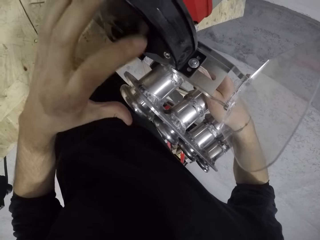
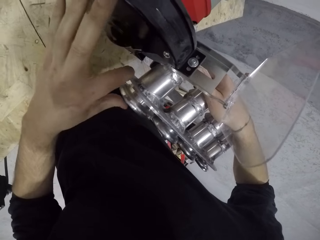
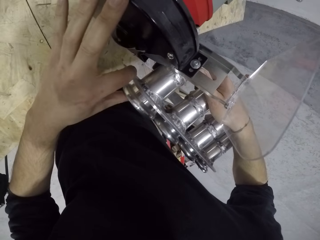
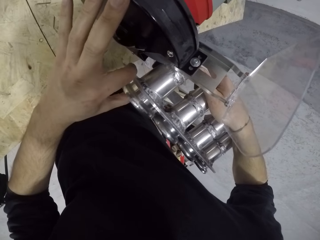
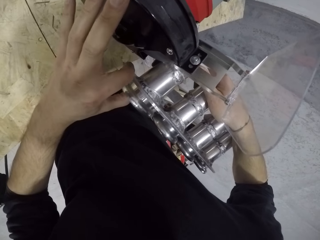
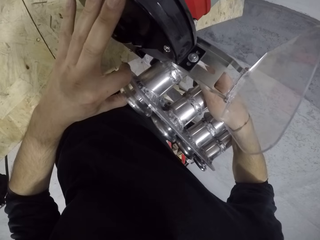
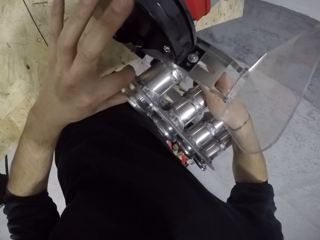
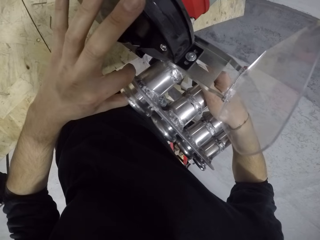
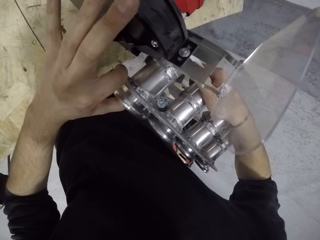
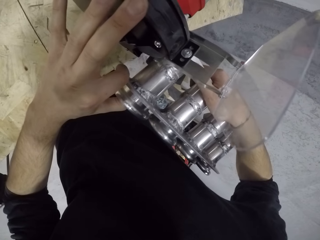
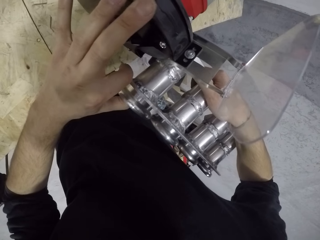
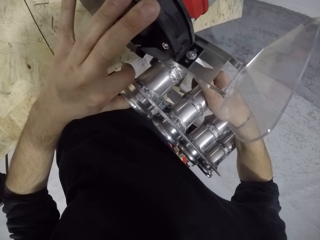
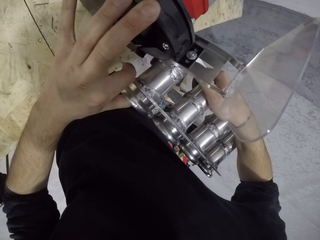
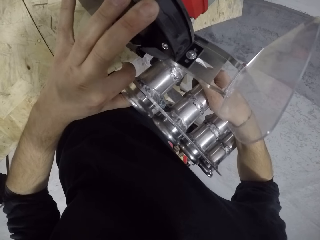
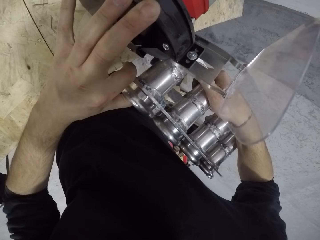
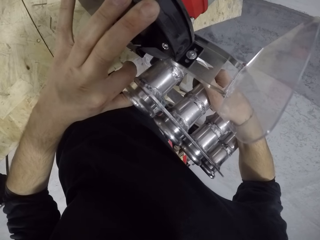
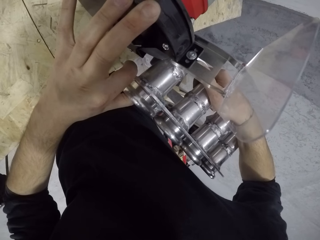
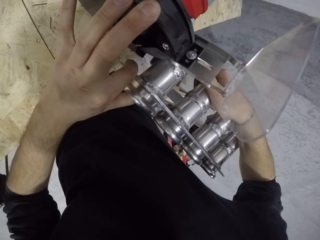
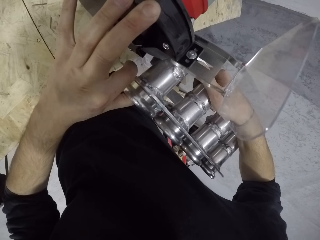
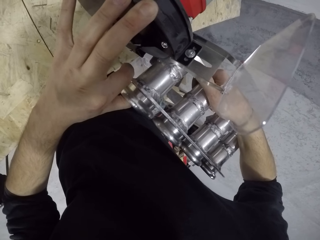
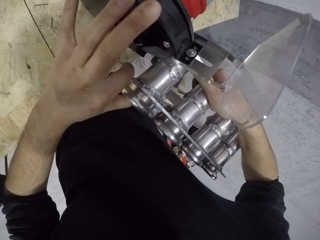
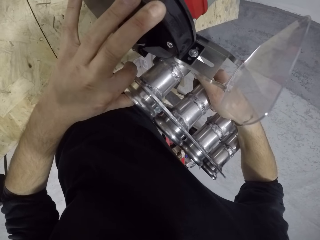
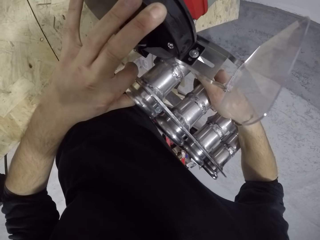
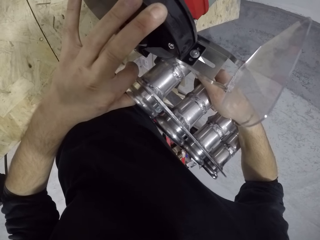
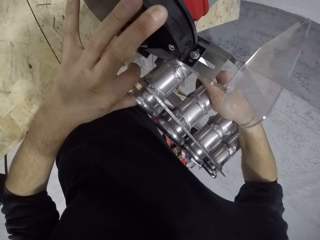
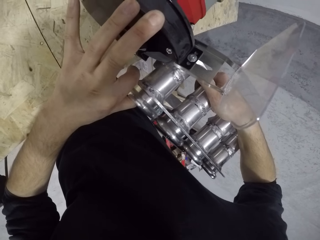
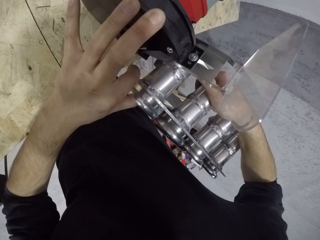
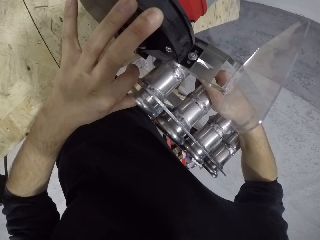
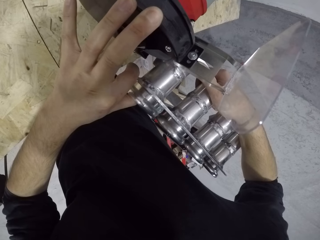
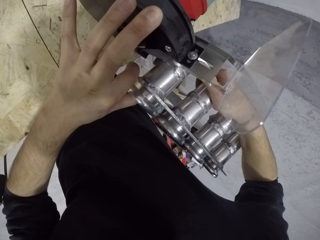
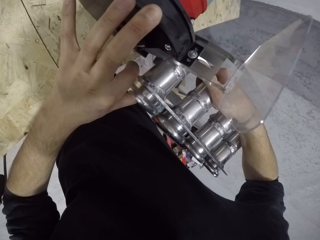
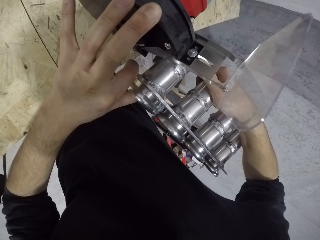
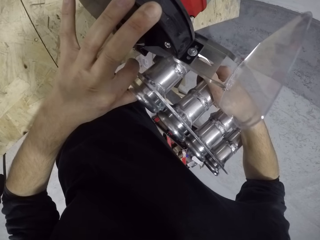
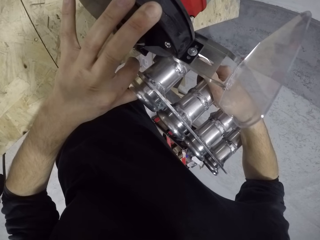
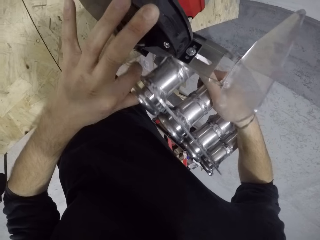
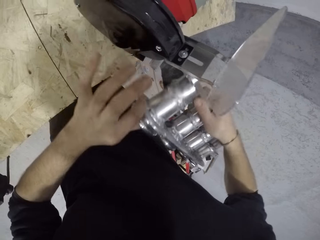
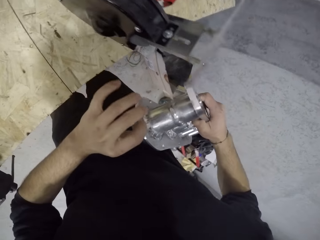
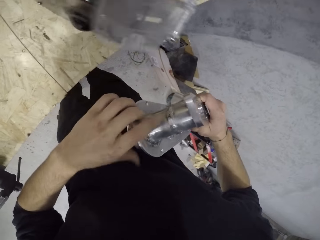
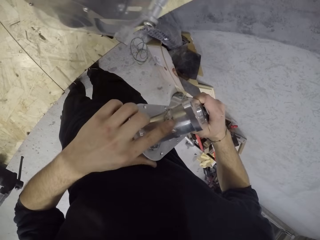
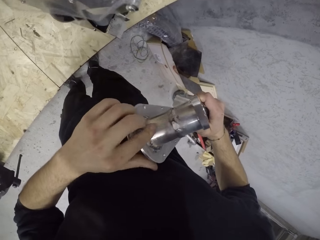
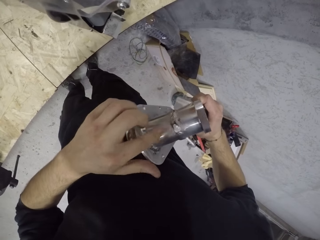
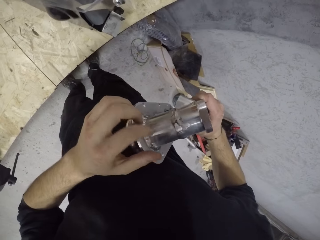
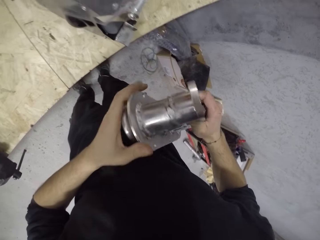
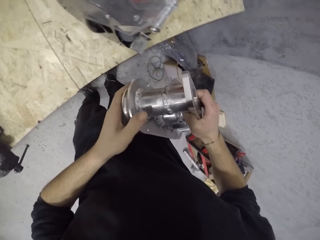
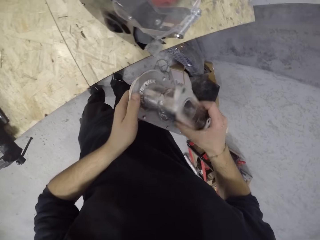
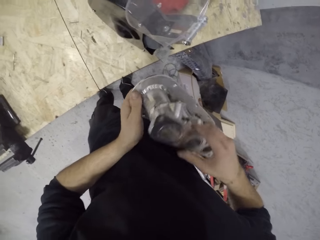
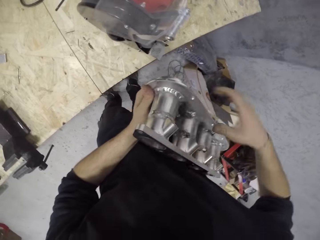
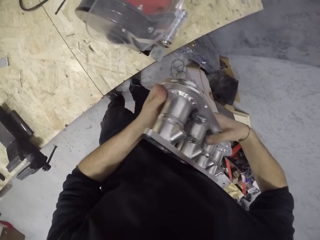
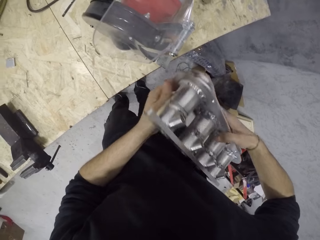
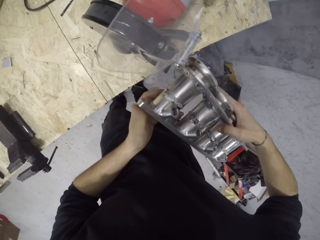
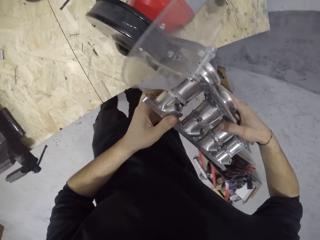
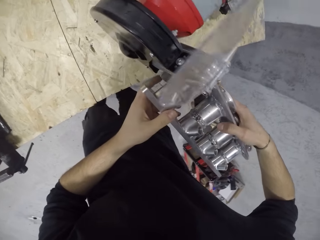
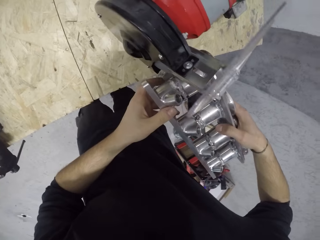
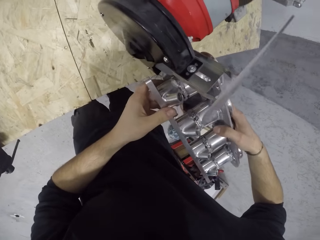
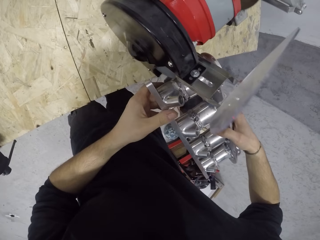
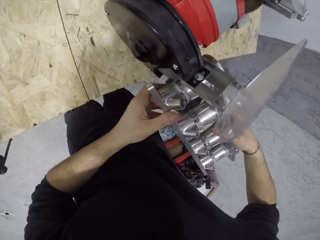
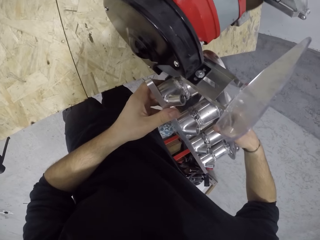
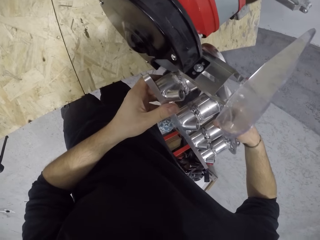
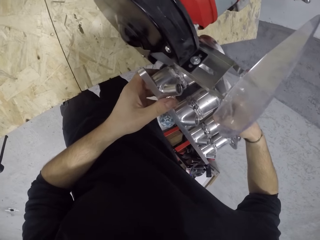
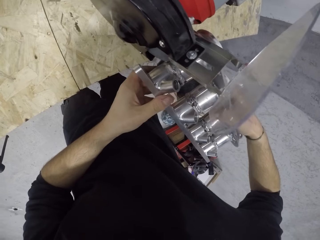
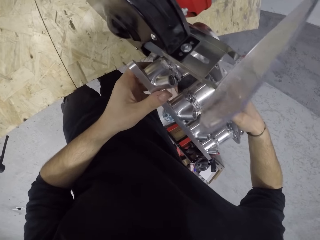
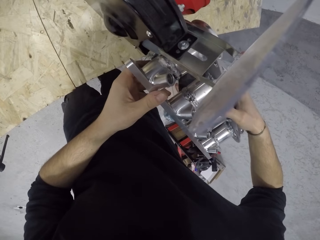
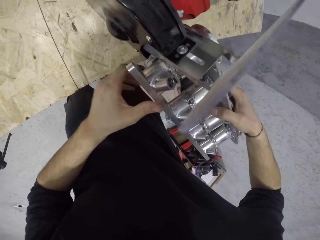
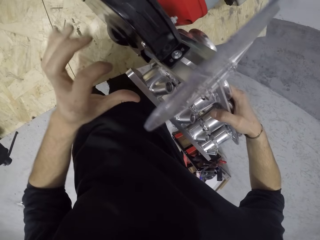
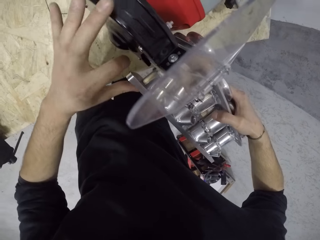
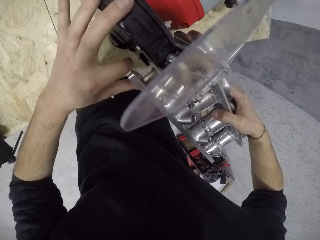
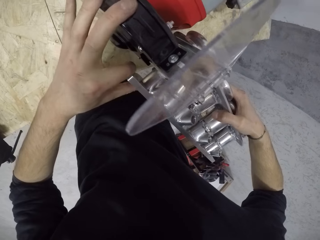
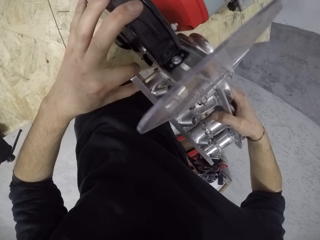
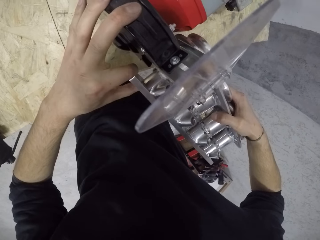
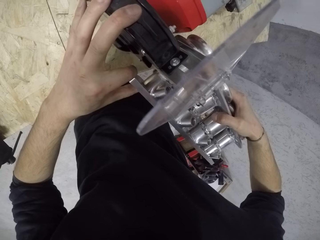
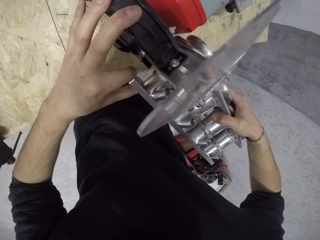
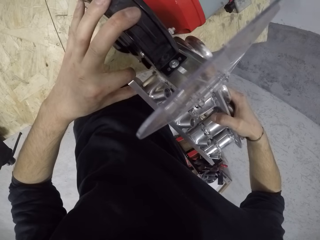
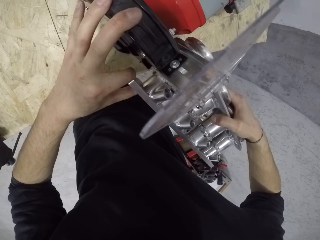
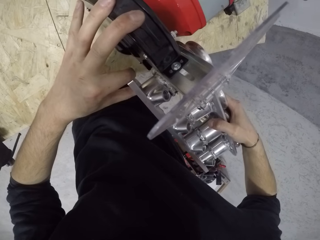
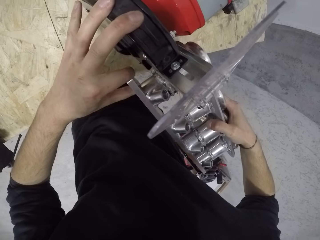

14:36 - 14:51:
The camera wearer inspects the engine block with both hands. They file the engine block with the bench grinder on the work table with both hands.

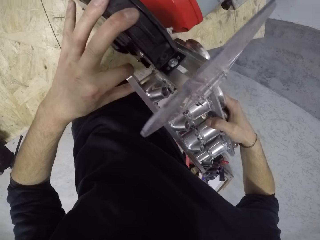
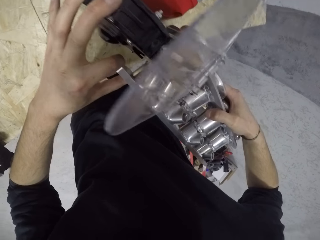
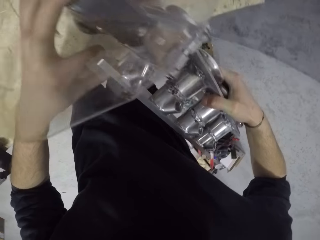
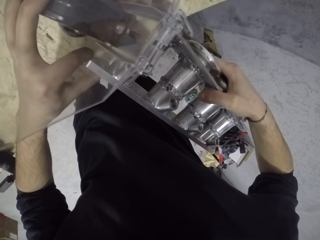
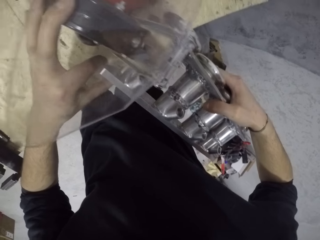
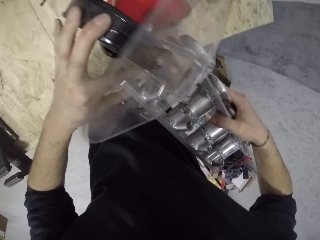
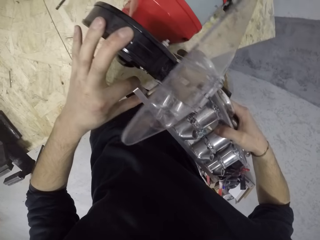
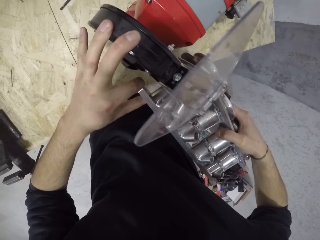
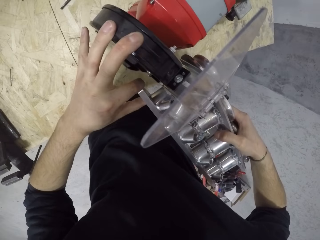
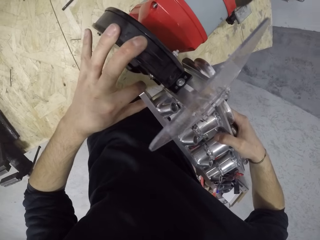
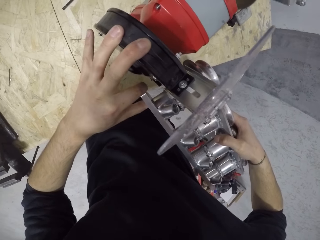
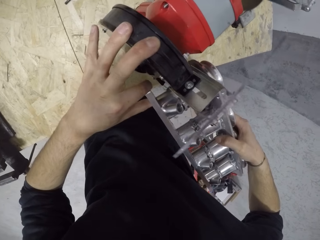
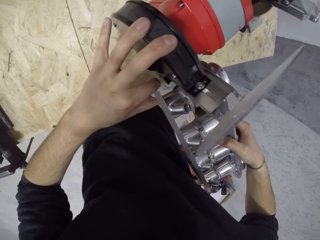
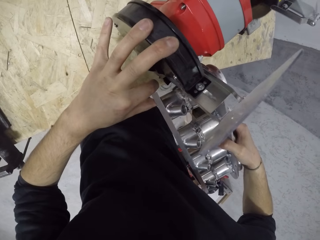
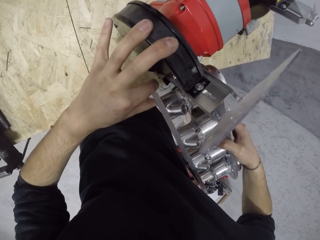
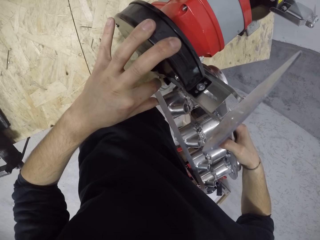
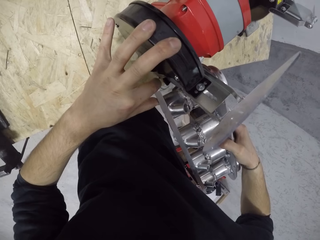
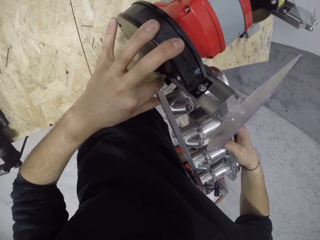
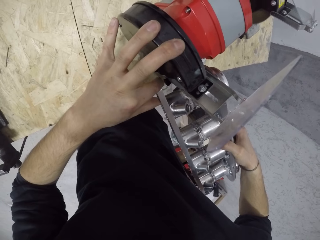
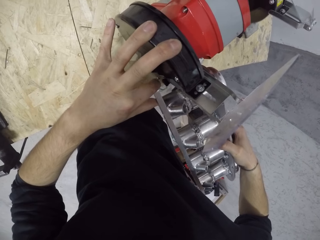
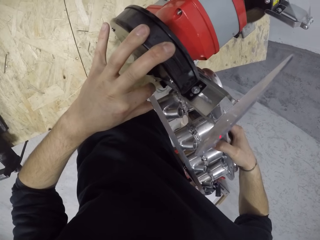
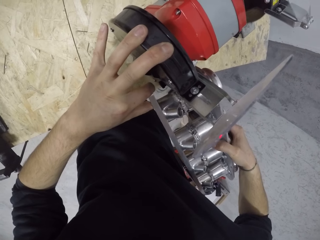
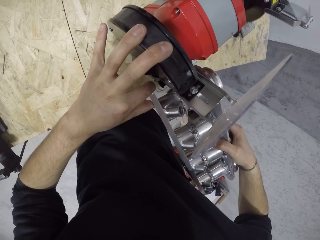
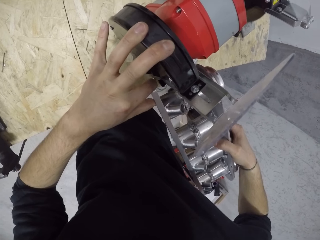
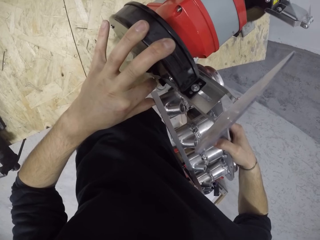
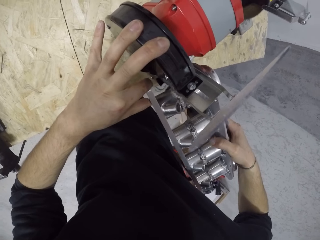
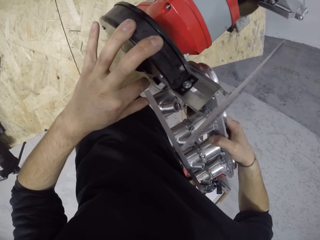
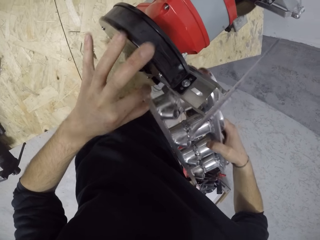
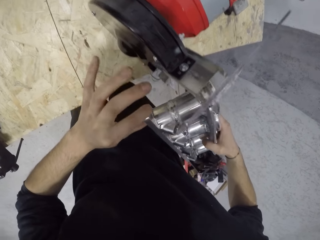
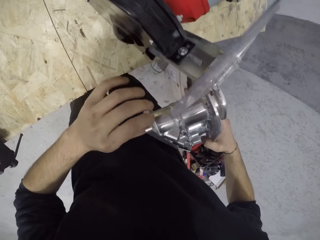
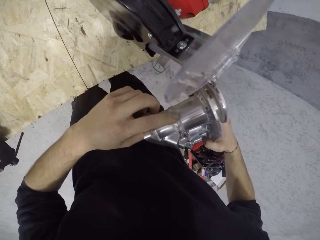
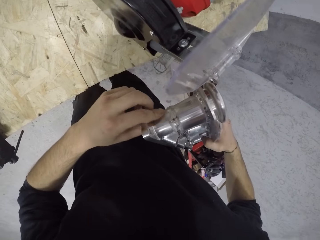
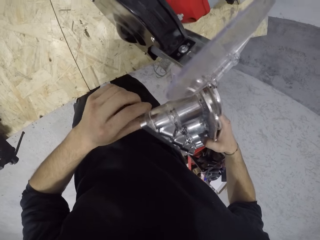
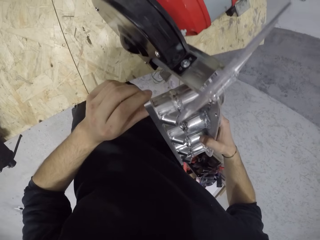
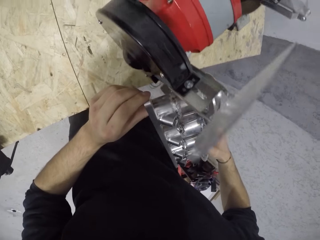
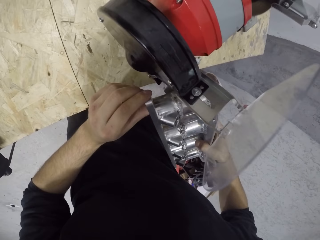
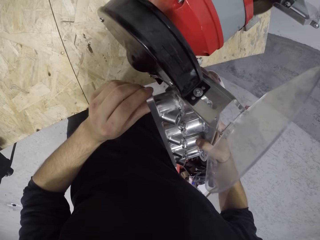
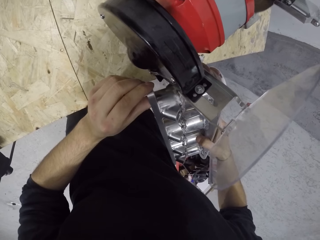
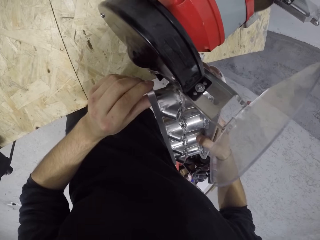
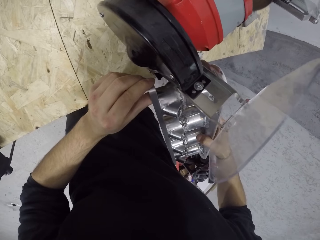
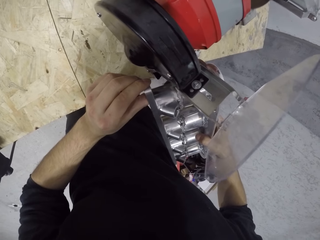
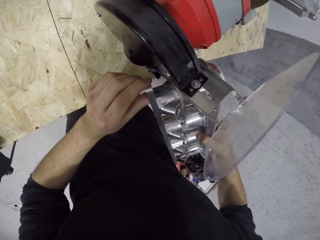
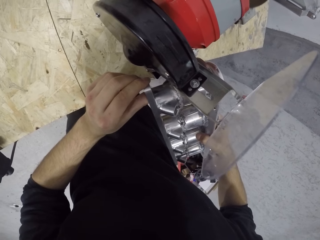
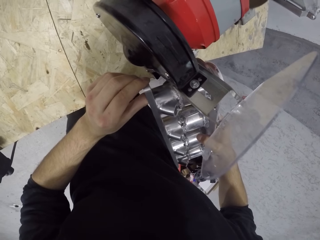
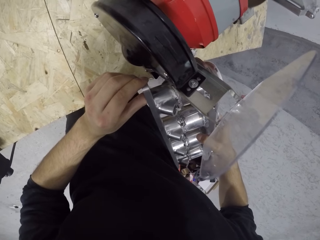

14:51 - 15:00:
The camera wearer inspects the engine block with both hands. They file the engine block with the bench grinder on the work table with both hands.
